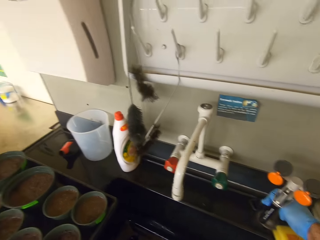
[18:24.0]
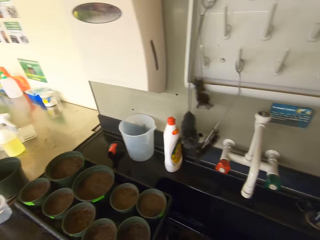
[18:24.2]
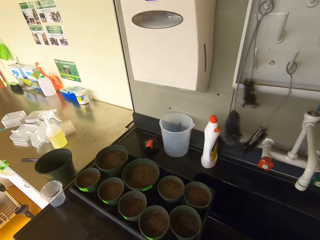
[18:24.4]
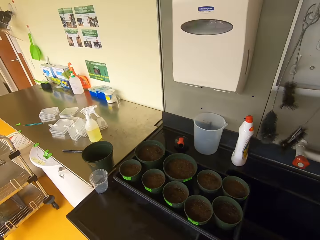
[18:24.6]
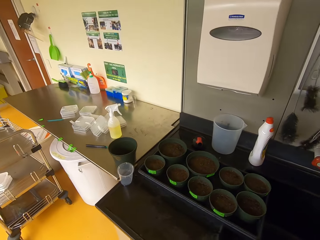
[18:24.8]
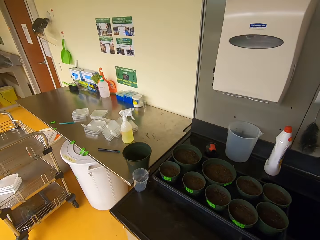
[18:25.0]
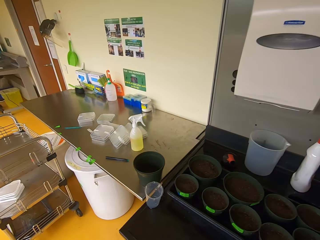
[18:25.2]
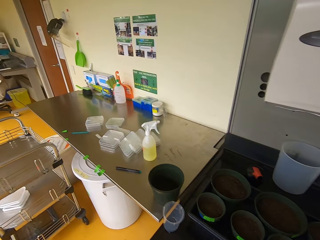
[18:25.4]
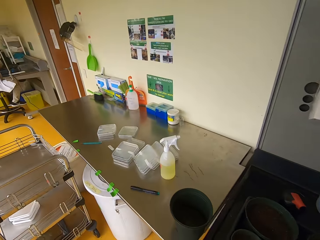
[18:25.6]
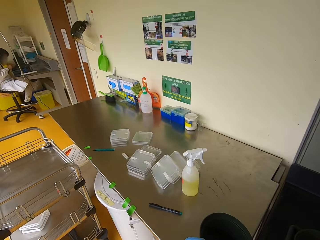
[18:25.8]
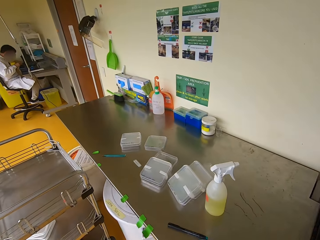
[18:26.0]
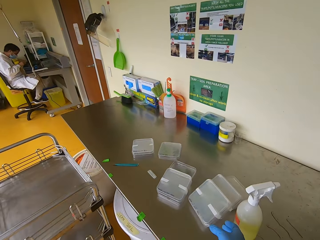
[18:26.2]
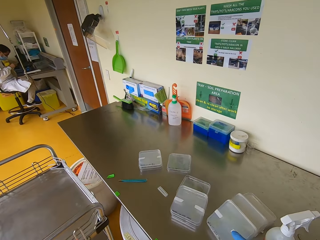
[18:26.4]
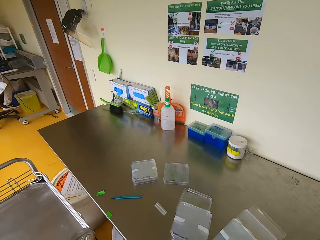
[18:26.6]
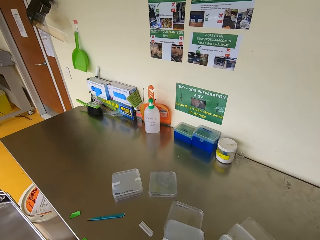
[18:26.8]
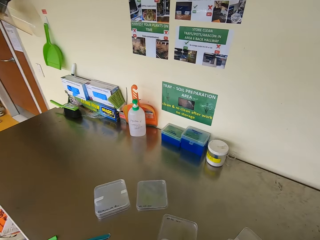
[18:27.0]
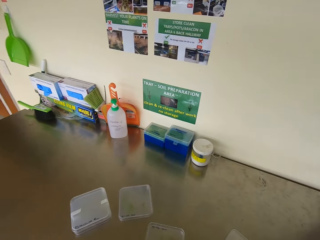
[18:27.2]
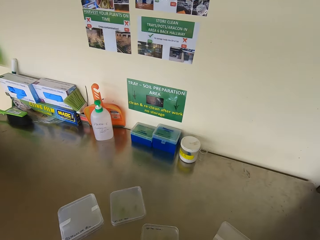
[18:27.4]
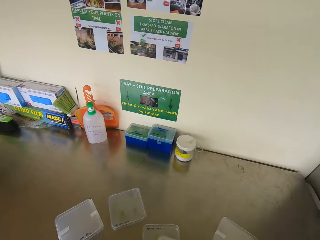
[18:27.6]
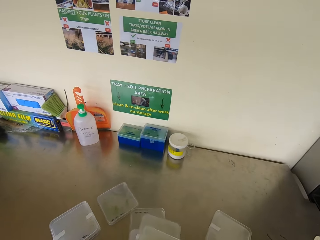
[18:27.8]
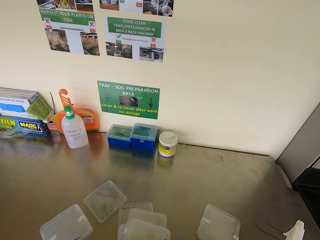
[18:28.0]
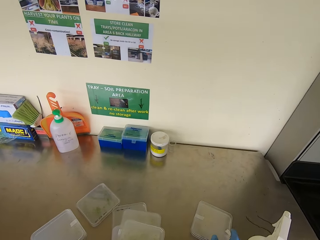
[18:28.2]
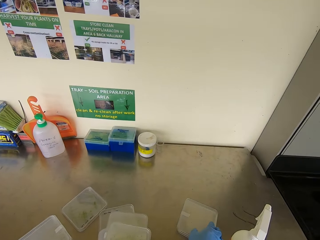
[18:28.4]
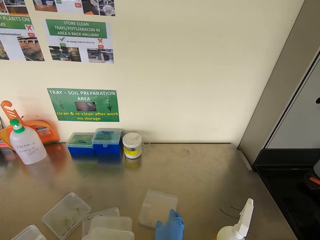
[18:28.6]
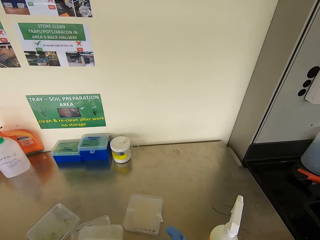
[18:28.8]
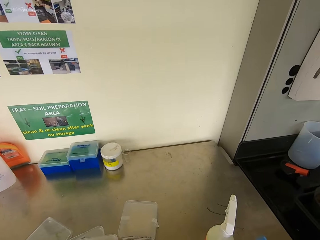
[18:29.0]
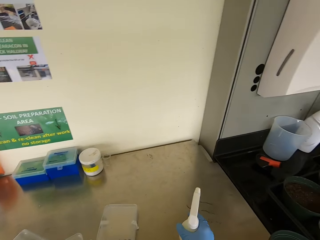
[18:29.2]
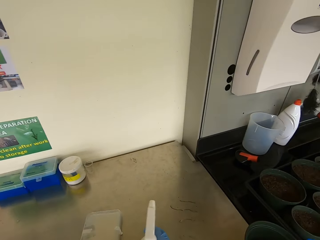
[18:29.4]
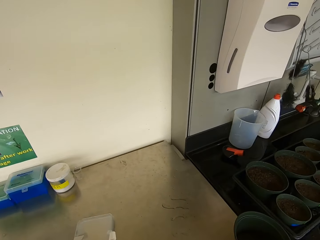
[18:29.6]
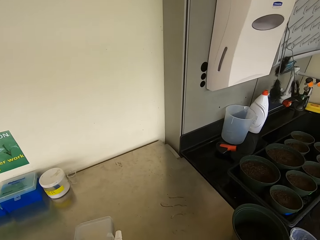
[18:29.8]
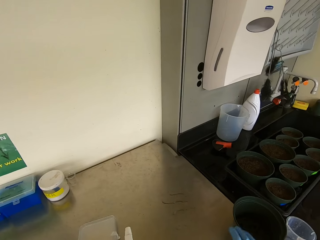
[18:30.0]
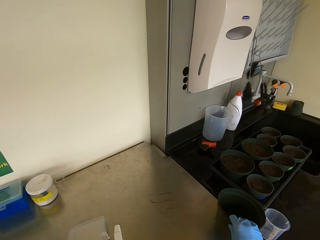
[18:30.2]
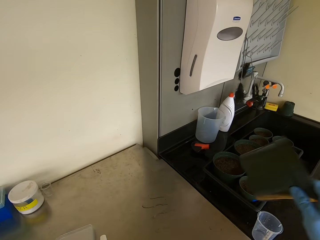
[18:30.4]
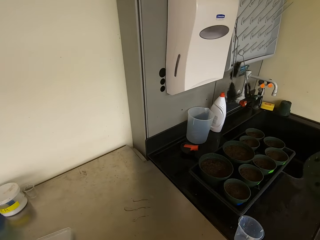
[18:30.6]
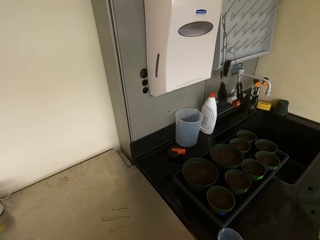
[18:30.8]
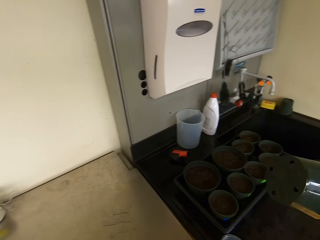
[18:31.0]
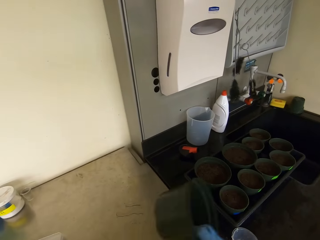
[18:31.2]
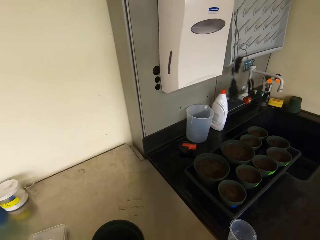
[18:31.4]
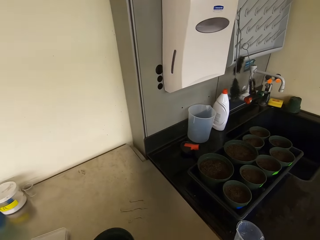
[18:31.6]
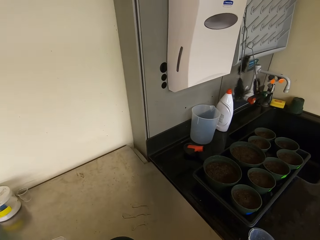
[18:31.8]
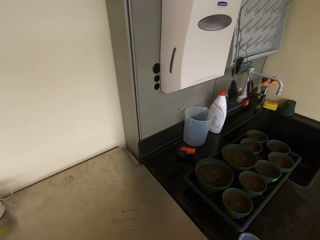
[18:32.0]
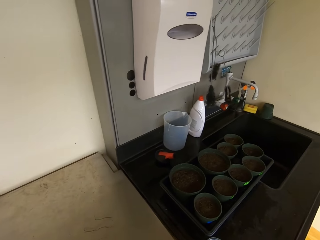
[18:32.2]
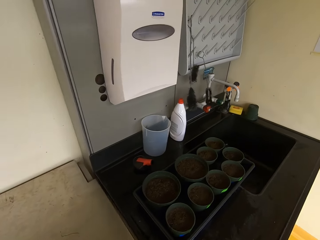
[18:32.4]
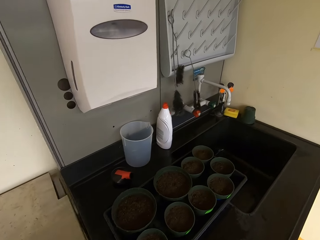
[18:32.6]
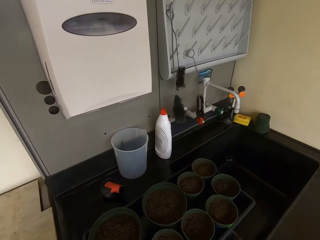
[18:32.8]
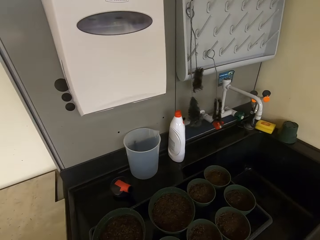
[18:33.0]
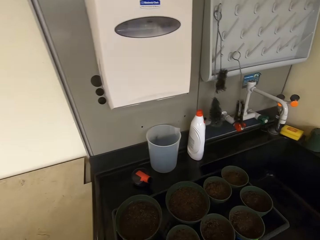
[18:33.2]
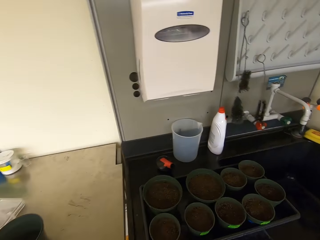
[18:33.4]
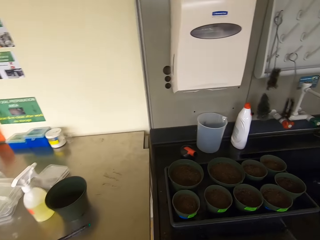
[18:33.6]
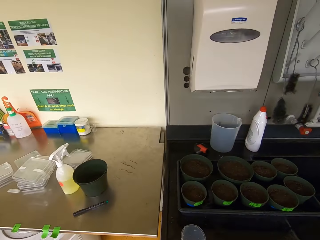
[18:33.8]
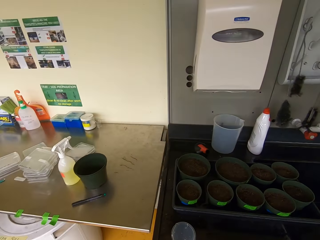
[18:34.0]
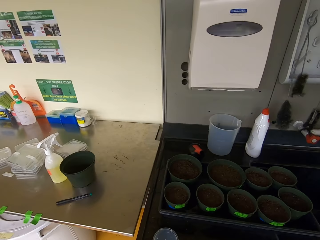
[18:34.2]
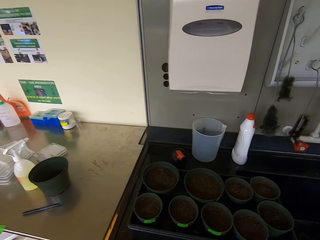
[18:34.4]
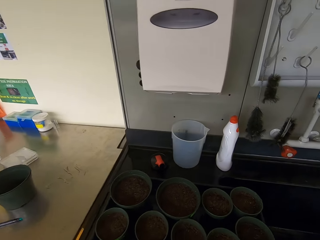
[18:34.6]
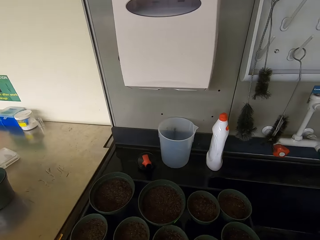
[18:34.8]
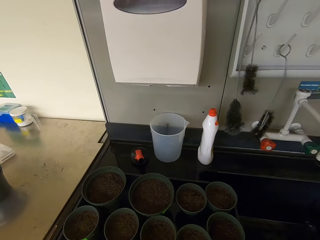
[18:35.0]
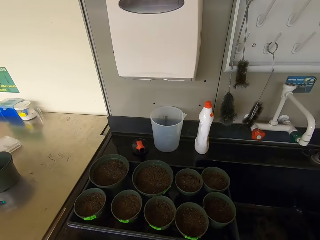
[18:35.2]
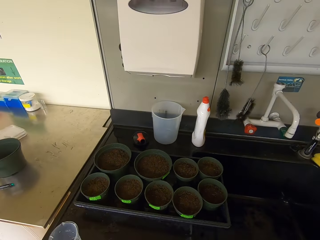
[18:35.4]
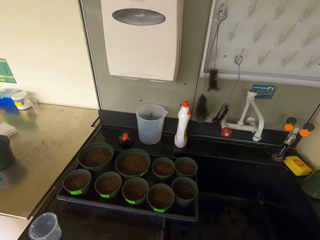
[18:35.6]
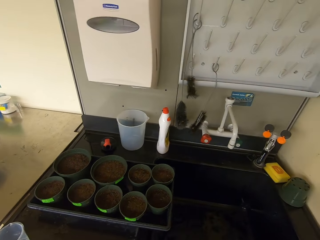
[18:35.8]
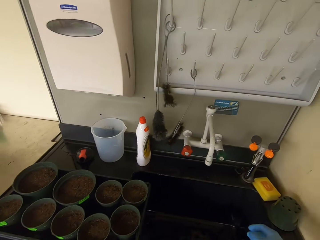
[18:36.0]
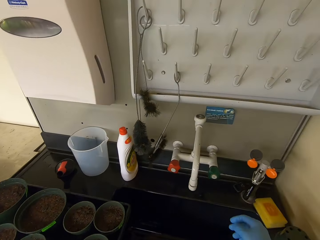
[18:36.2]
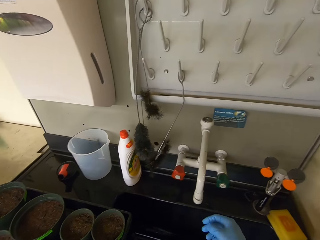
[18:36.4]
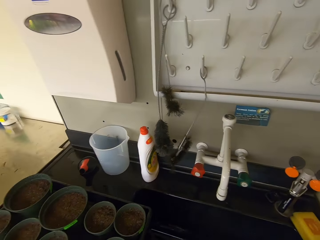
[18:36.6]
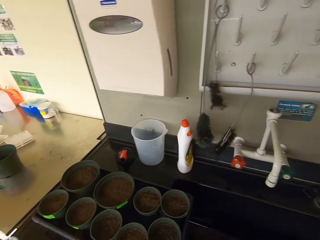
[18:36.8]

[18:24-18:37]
The camera wearer walks towards the lab table. They push the containers on the table. They move the sprayer. They pick up the container. They put the container back on the table. They walk around the lab. They look around.

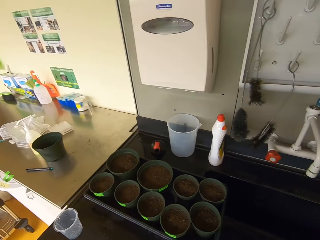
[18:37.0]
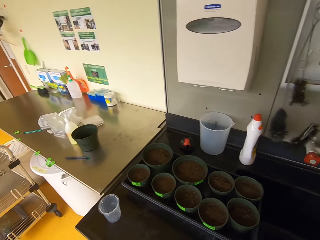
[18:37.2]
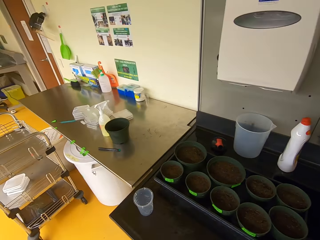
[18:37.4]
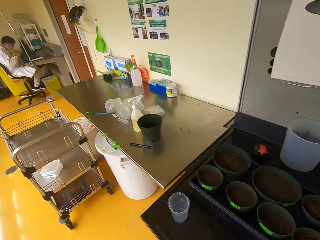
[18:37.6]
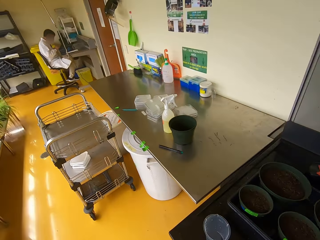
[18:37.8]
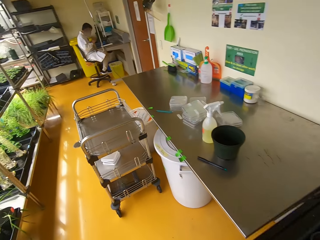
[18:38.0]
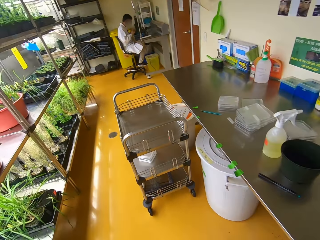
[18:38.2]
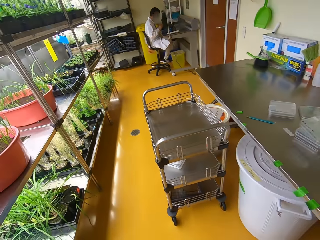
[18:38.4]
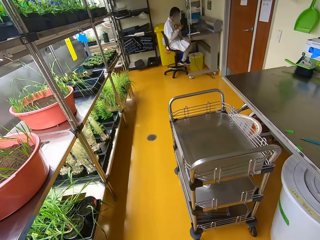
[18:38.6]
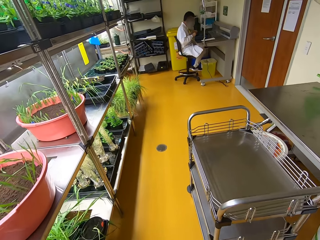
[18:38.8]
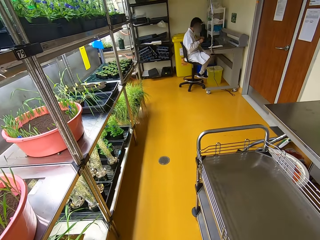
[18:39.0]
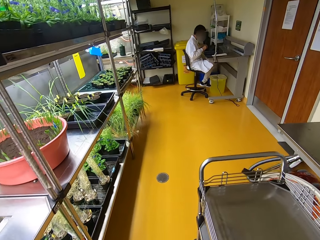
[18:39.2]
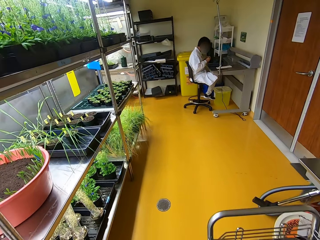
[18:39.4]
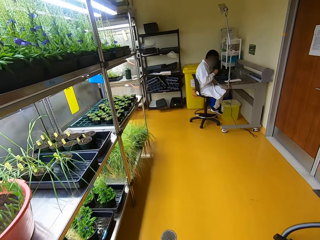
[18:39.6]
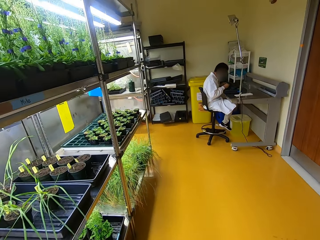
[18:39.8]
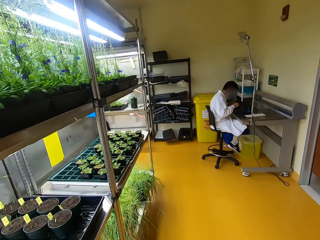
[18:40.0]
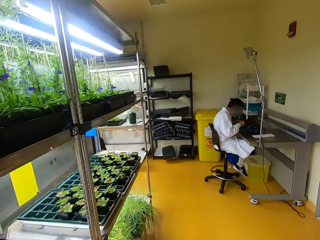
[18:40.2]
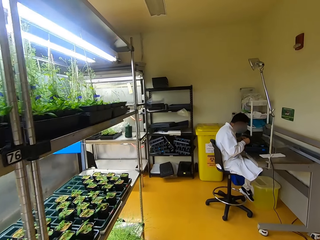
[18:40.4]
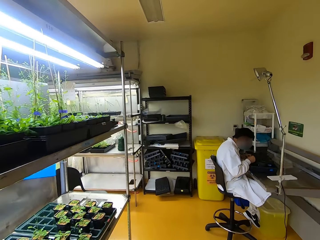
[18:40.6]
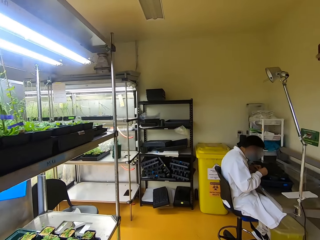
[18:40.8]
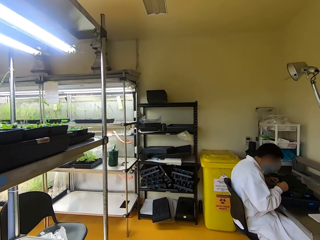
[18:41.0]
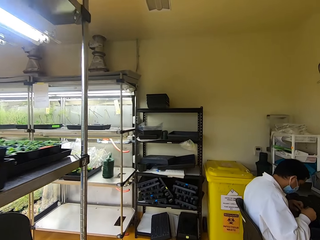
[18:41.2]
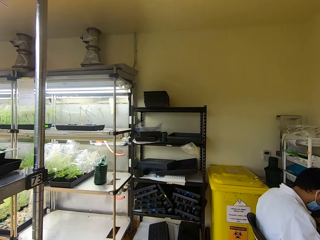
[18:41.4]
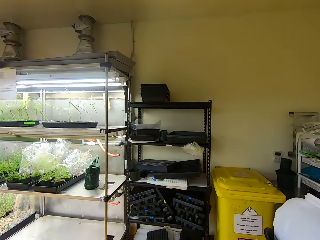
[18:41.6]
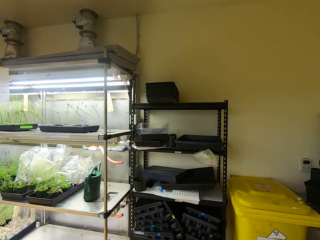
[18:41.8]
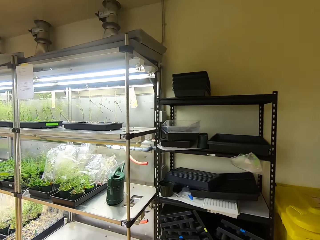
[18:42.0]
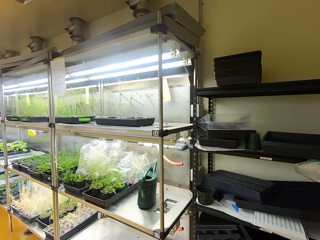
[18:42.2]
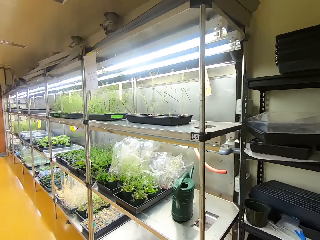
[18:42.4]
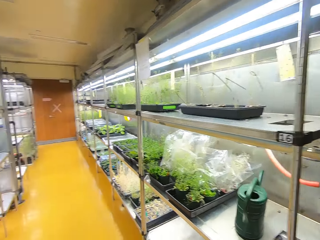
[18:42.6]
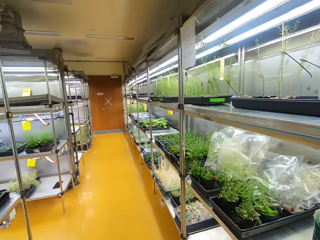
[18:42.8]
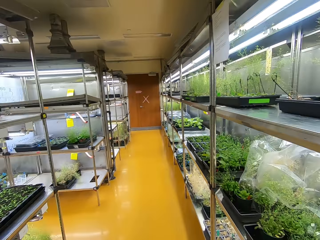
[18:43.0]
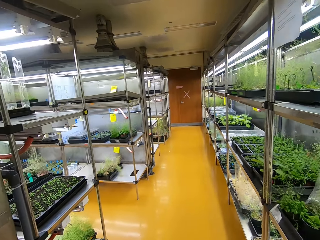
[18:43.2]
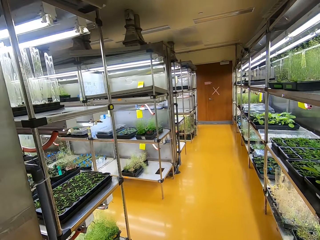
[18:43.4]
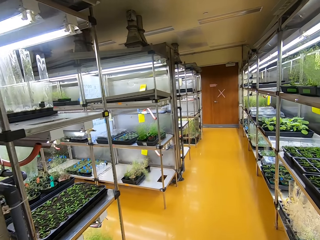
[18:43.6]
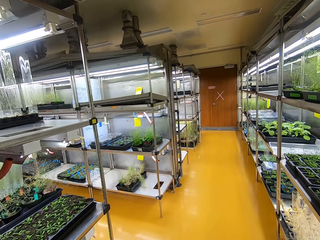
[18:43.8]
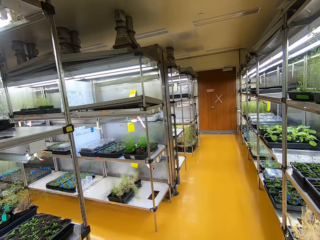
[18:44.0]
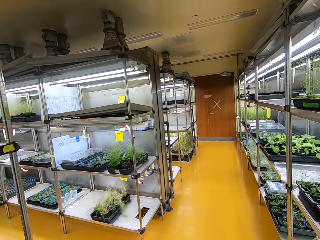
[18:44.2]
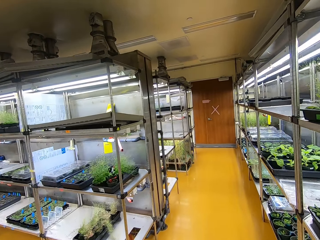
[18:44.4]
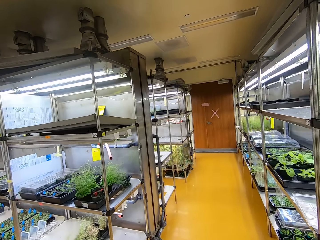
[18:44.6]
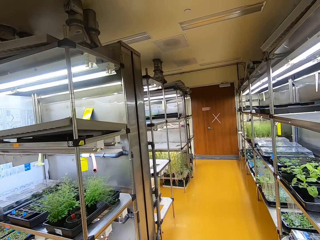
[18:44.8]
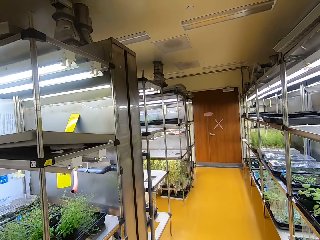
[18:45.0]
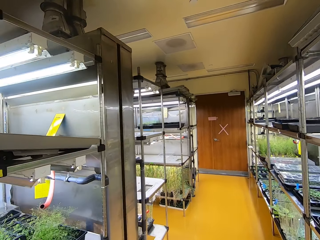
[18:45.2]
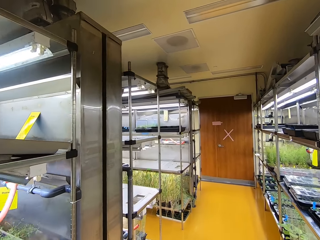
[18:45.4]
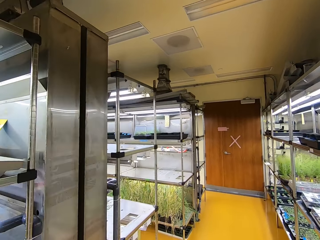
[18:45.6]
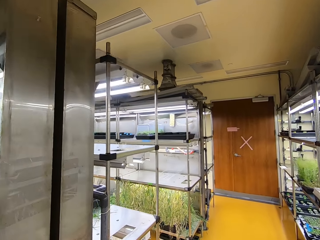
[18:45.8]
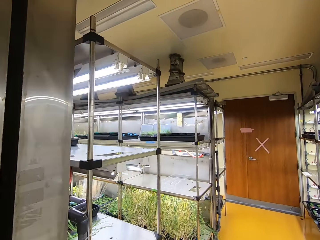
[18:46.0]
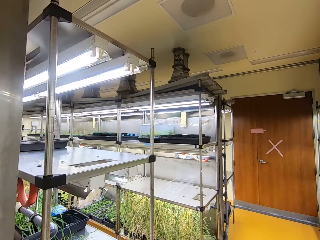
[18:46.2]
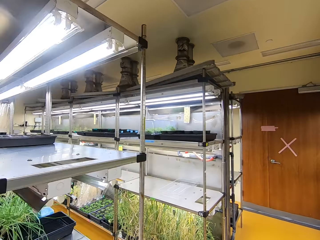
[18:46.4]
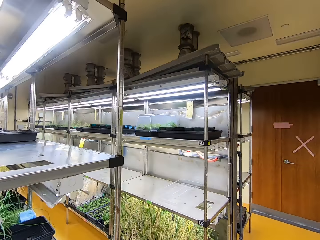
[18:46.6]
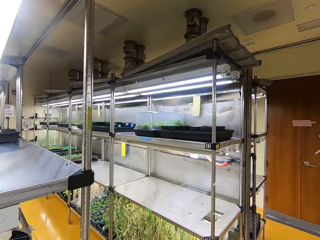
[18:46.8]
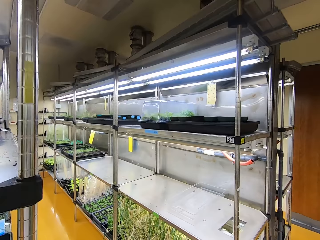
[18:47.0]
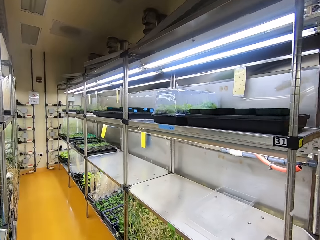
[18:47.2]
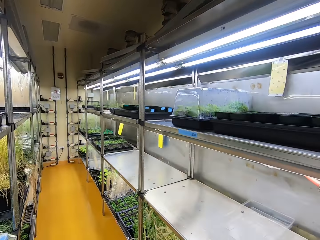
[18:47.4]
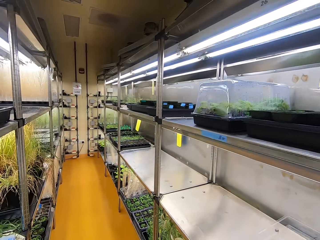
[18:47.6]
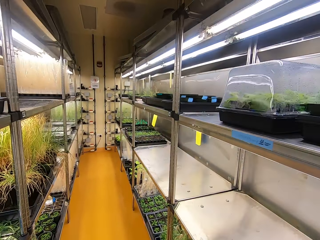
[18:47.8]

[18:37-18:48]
The camera wearer walks around the lab. A man moves his hands. The camera wearer walks around.
